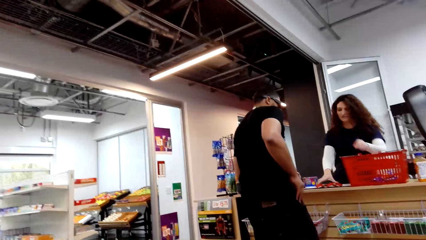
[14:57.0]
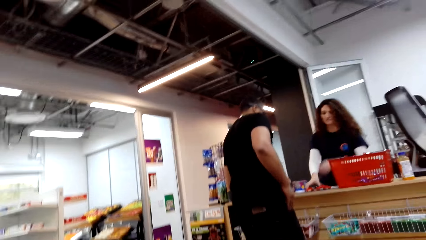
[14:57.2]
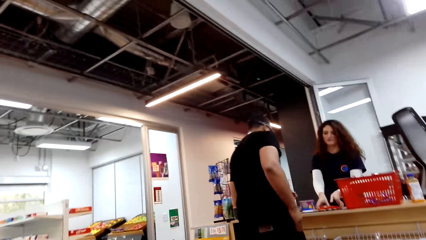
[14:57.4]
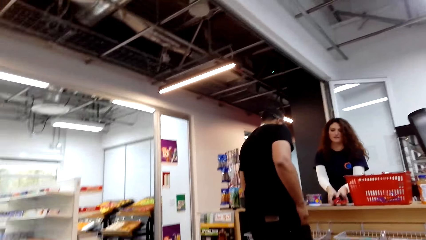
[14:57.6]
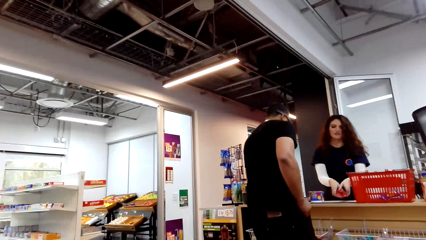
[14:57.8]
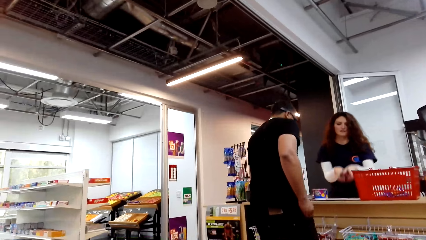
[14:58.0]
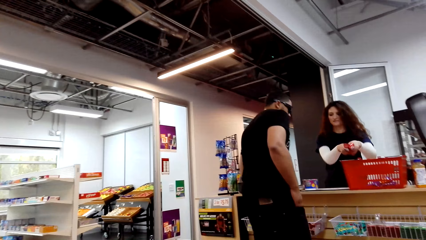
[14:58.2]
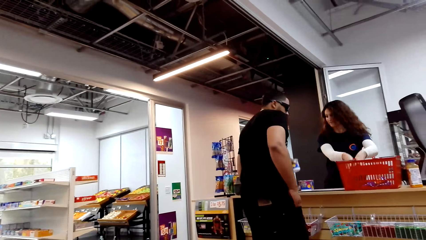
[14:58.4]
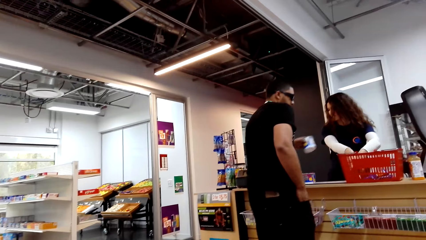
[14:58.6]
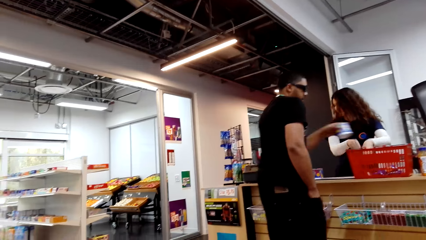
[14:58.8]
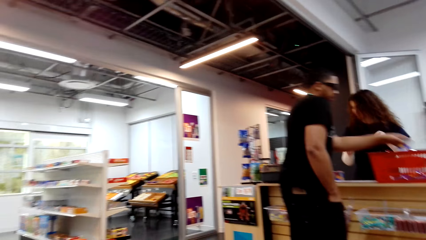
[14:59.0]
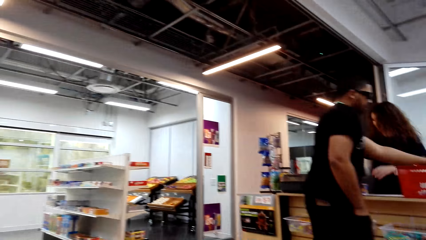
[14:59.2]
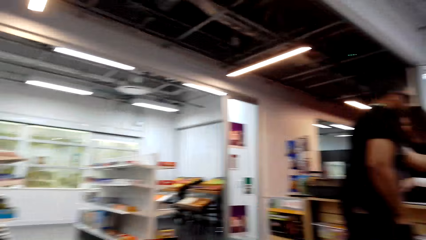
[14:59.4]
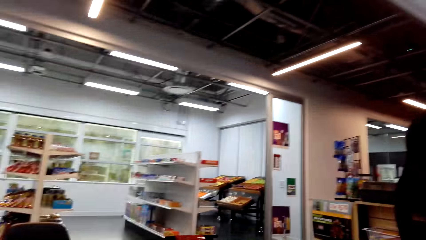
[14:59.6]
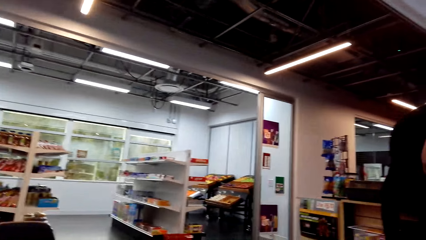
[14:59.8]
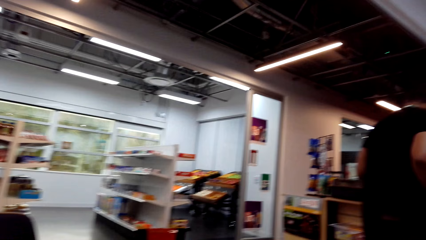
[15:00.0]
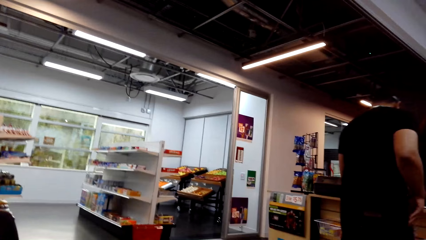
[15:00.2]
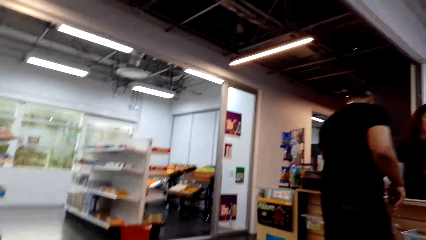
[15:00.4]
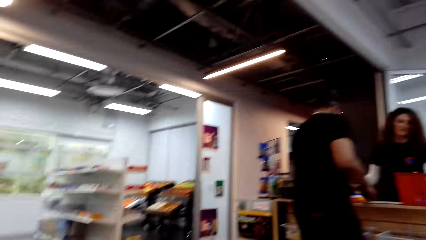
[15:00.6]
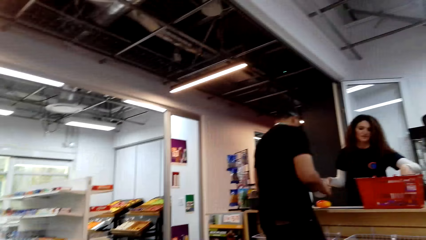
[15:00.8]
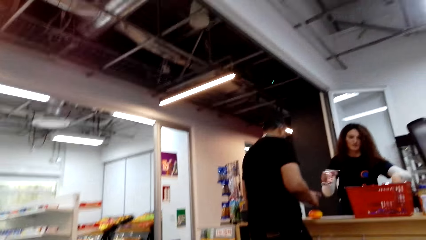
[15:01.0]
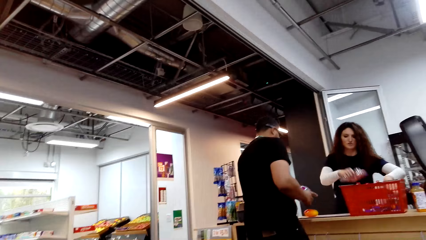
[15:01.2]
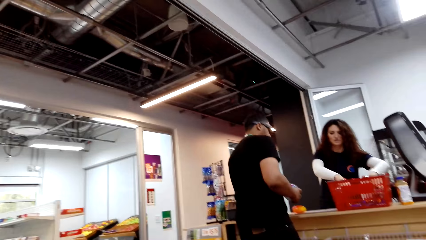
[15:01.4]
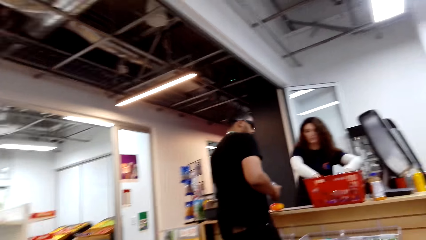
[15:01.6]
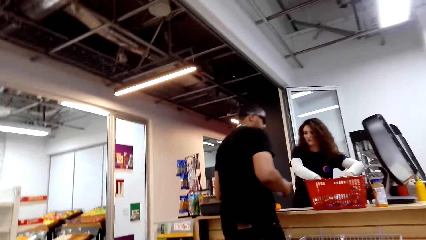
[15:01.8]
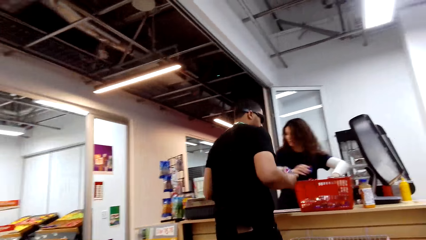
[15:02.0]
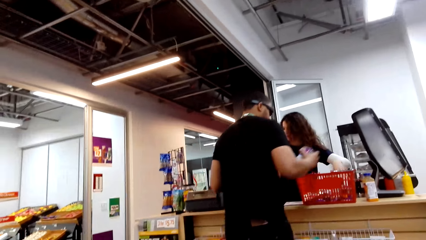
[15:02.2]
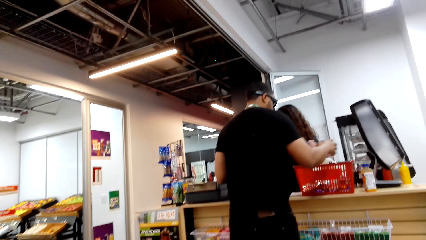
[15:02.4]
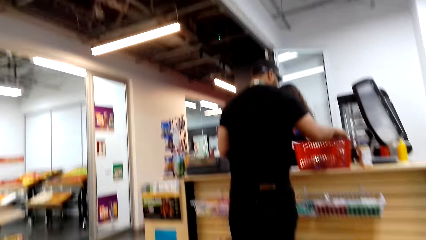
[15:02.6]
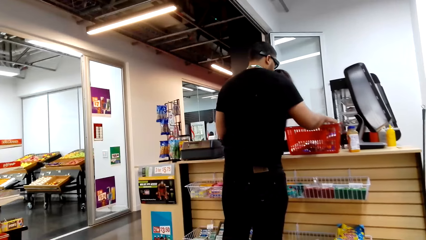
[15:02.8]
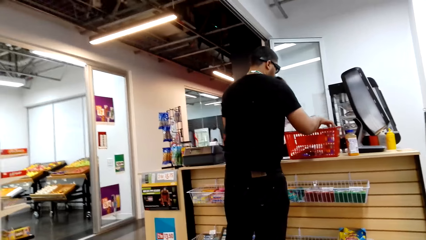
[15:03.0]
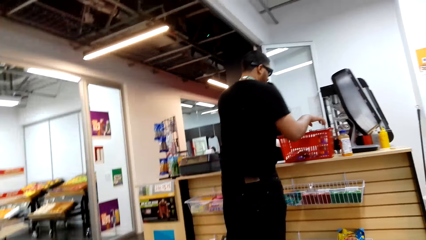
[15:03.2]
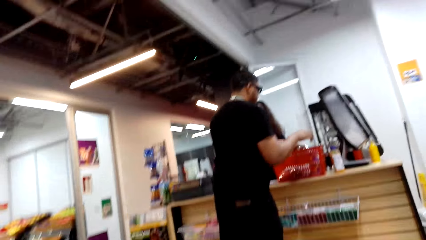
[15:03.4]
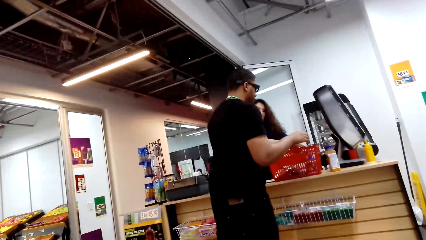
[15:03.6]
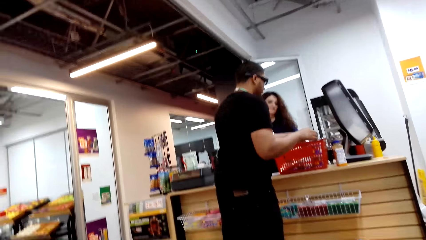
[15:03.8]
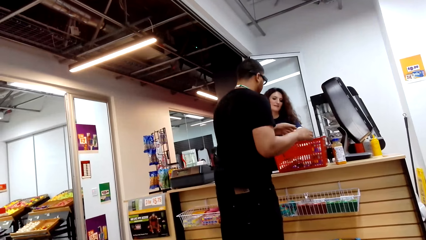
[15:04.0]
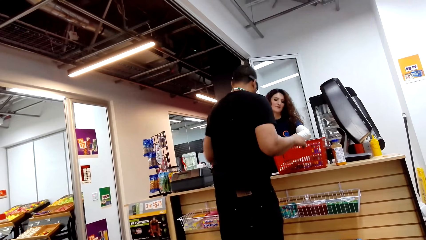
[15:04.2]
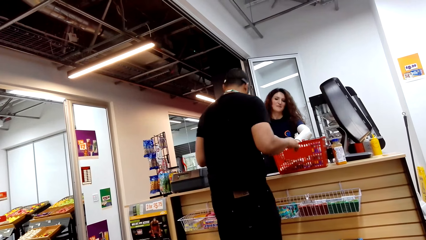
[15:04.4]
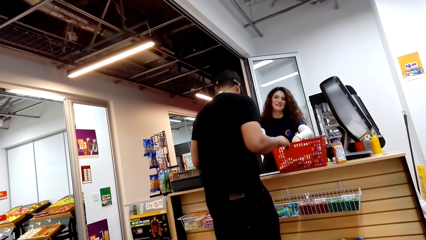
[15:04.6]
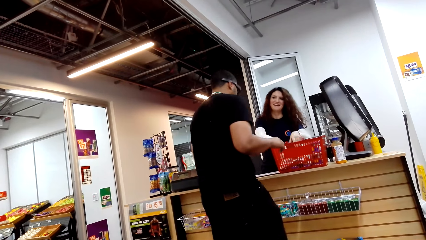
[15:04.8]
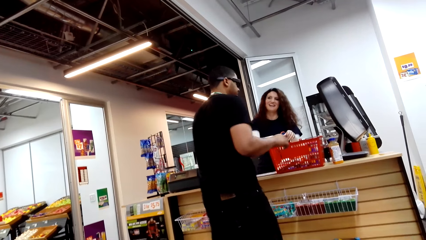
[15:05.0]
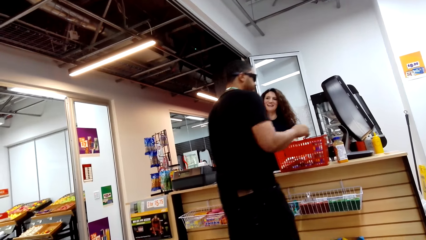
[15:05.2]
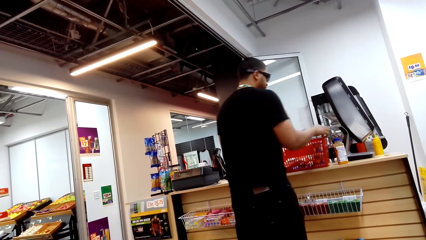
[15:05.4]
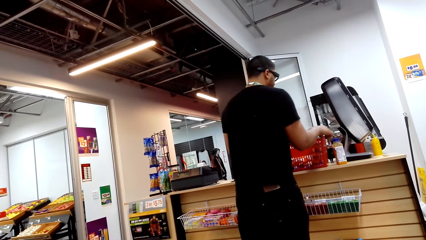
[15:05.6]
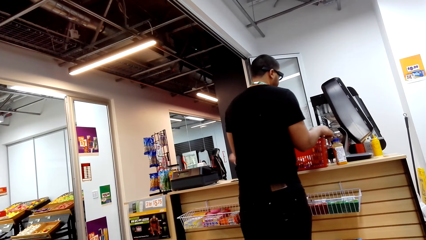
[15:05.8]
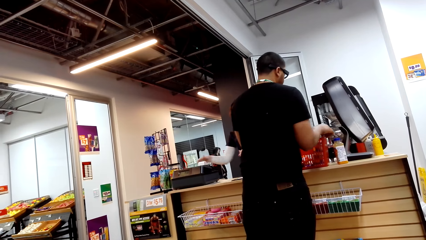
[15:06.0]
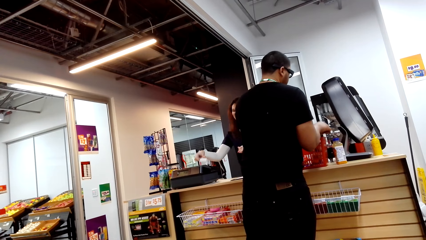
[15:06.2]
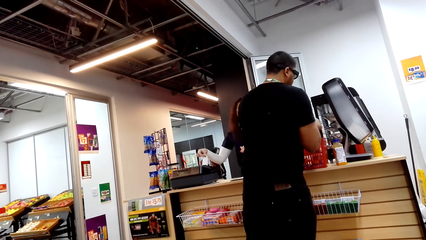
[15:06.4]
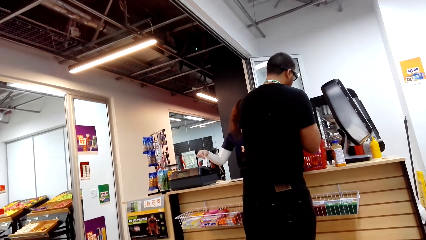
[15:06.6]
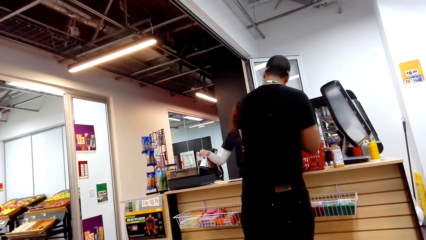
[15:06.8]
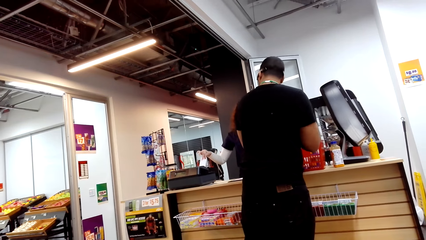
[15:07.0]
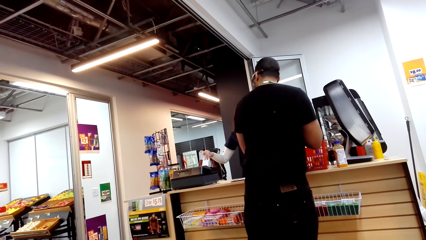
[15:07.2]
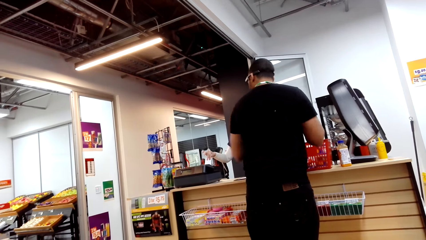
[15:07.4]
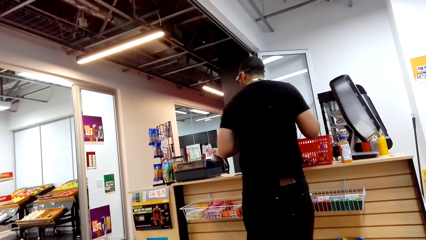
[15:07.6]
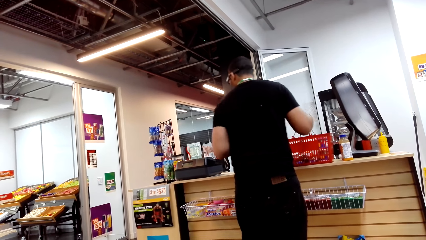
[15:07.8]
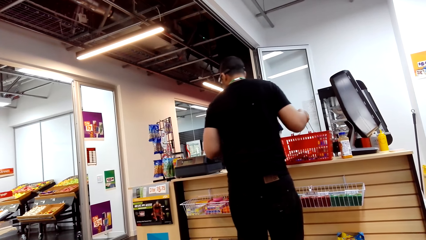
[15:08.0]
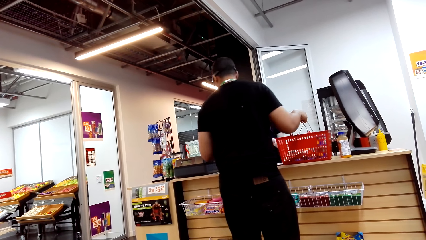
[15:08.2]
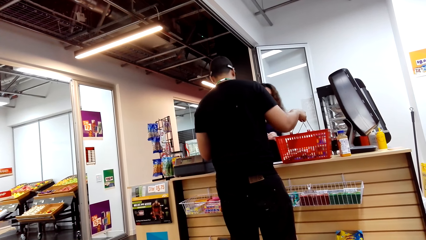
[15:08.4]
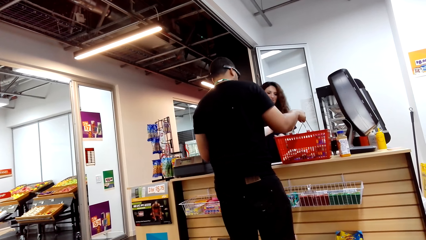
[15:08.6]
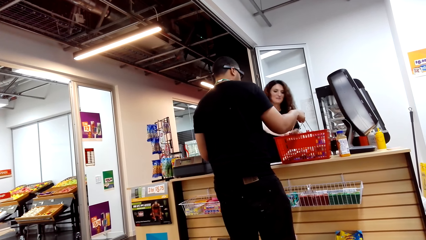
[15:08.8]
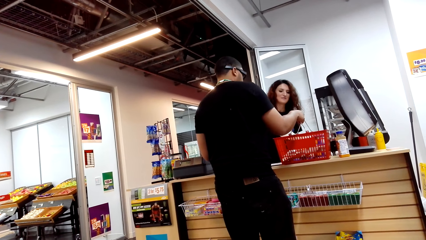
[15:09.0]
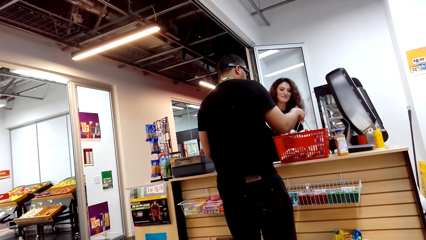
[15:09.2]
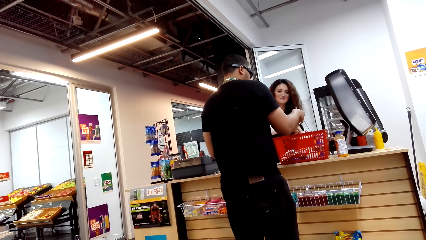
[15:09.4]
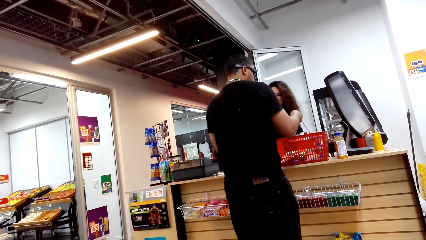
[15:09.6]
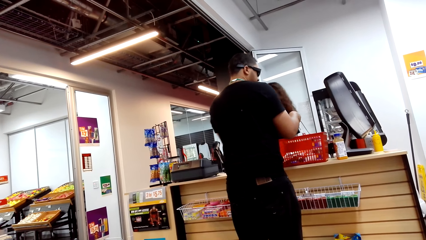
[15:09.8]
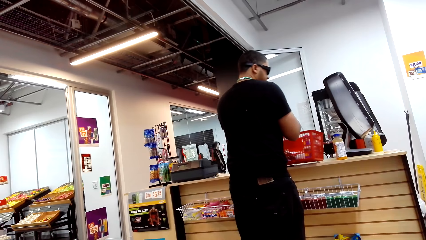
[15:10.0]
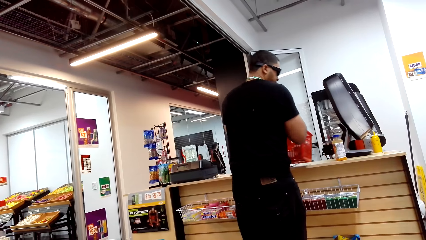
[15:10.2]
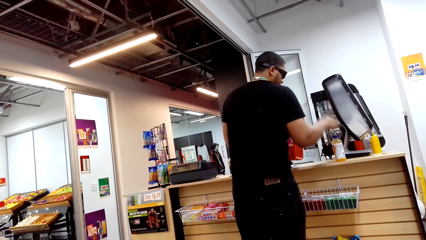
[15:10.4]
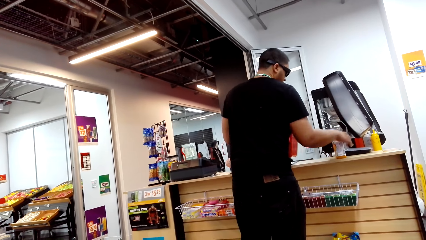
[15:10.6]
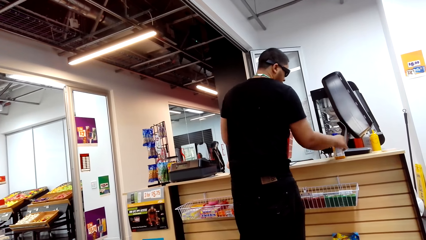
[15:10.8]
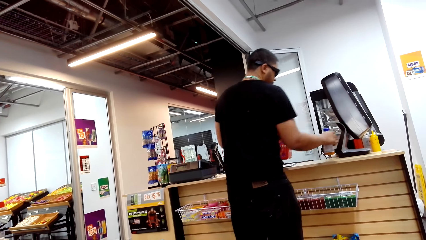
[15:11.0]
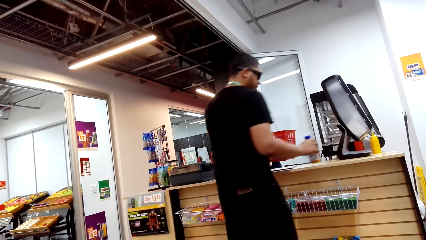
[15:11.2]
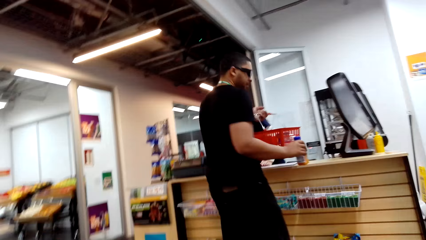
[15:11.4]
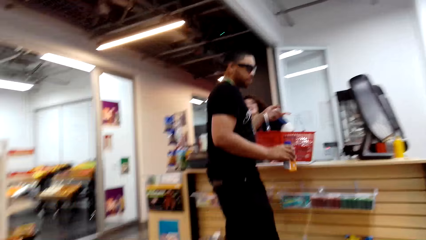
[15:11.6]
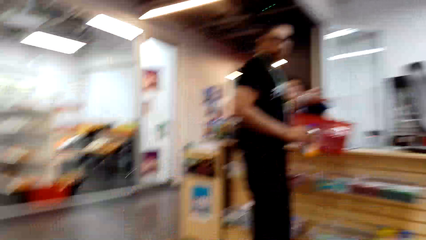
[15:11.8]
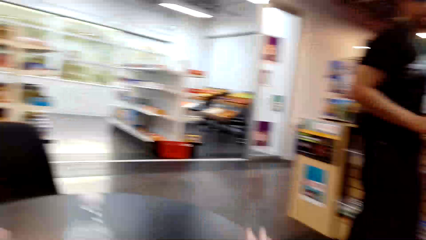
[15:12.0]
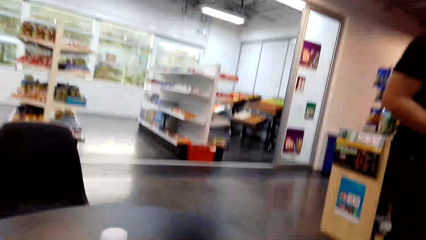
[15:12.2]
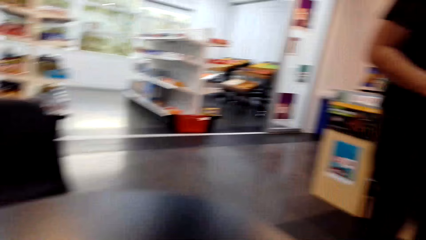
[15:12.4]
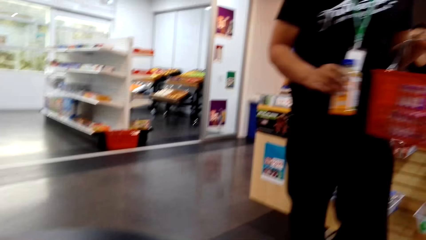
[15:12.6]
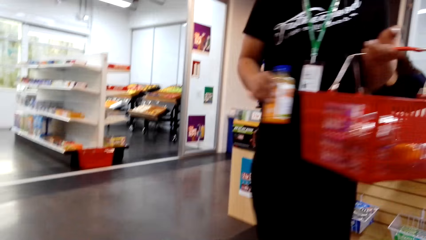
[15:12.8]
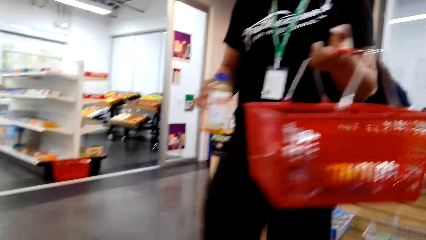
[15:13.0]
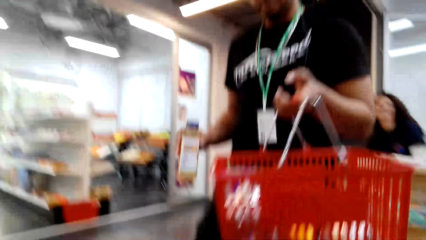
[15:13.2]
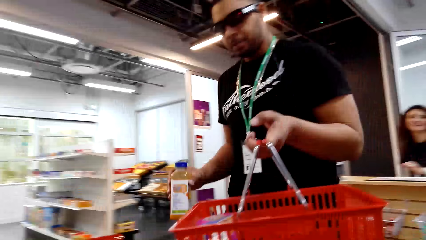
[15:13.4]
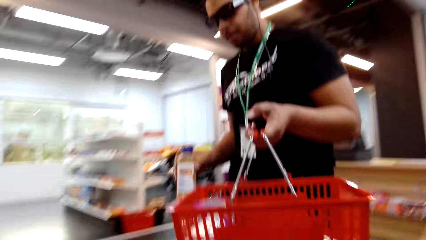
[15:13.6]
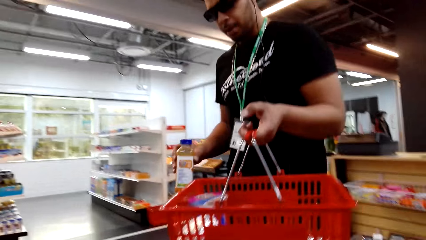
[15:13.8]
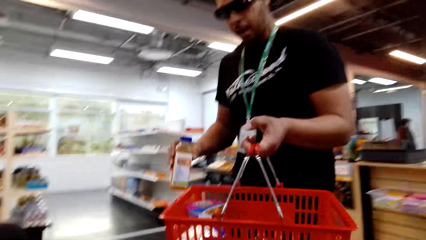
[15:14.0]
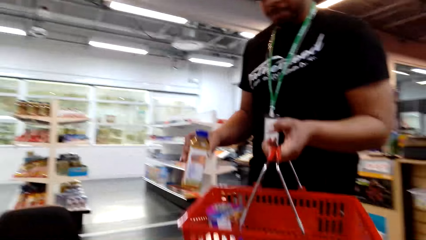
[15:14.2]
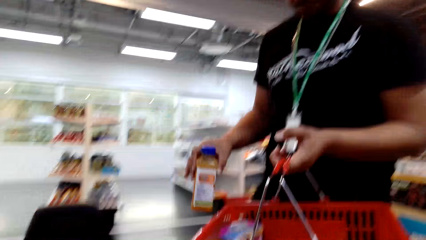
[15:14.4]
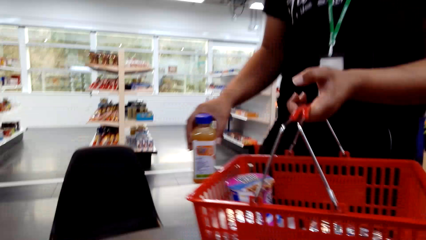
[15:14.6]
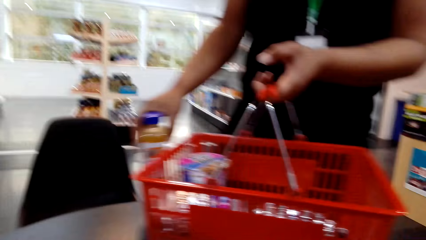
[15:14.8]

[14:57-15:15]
A man puts an item in the basket. A cashier packs goods in the shopping bucket. The cashier dialogues to a person. The man carries the basket. The camera wearer converses with the man. They carry the bucket.
